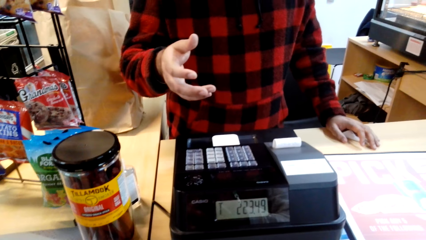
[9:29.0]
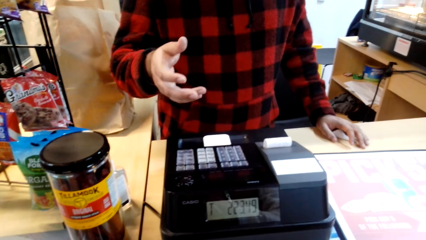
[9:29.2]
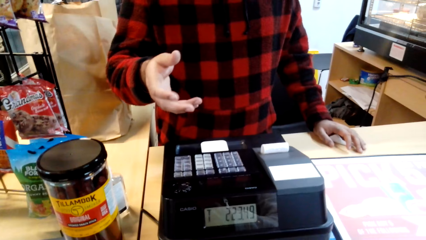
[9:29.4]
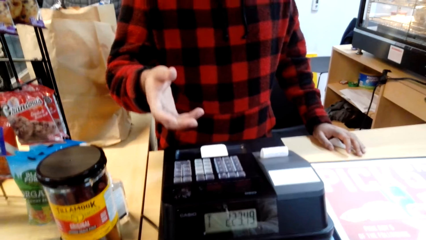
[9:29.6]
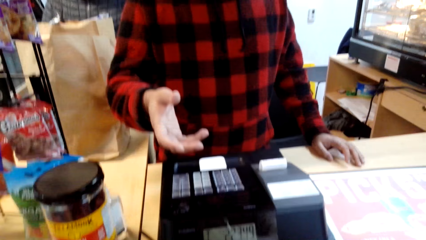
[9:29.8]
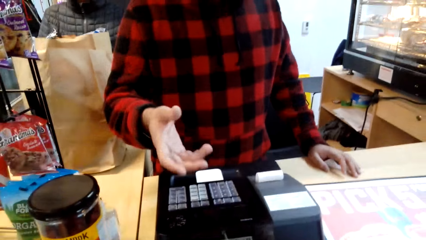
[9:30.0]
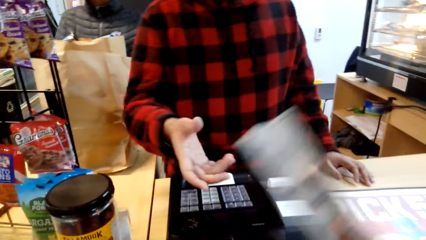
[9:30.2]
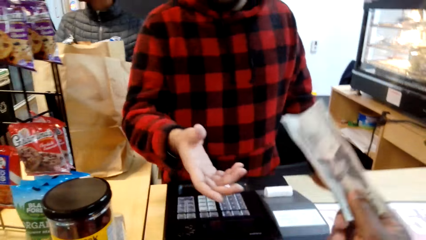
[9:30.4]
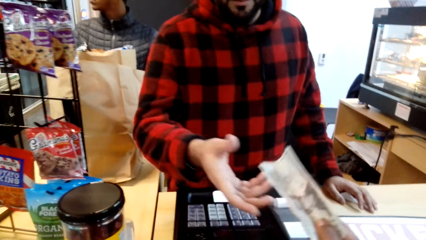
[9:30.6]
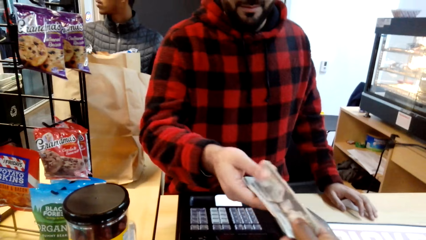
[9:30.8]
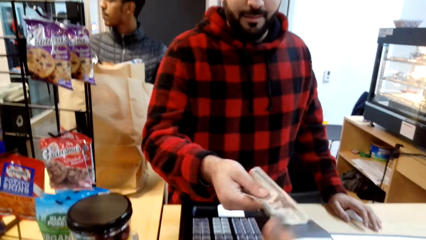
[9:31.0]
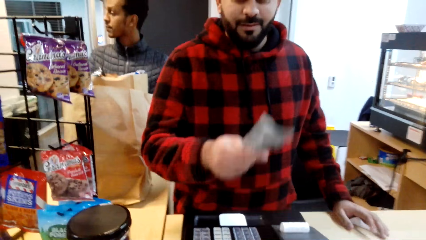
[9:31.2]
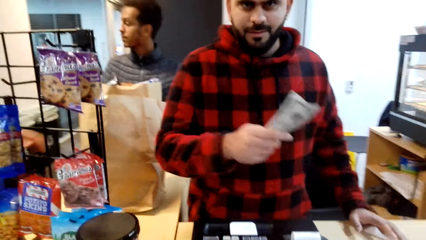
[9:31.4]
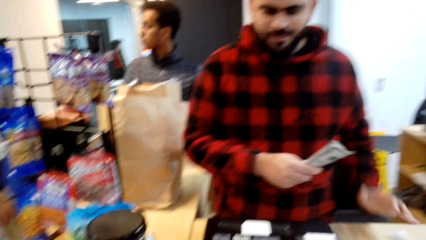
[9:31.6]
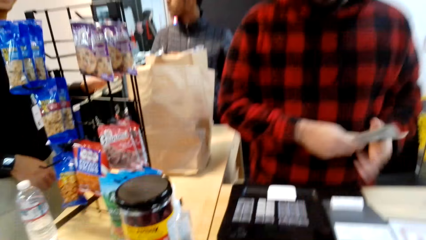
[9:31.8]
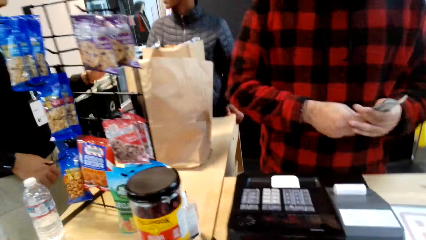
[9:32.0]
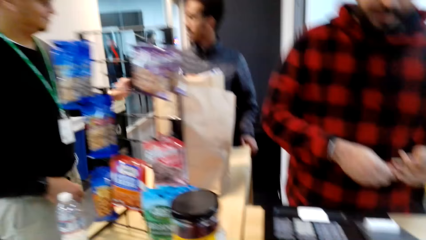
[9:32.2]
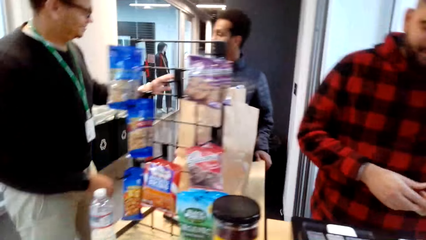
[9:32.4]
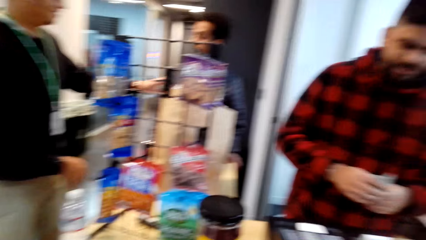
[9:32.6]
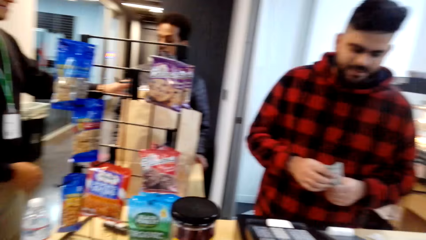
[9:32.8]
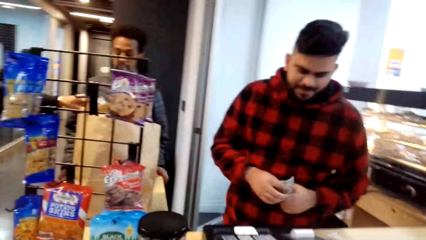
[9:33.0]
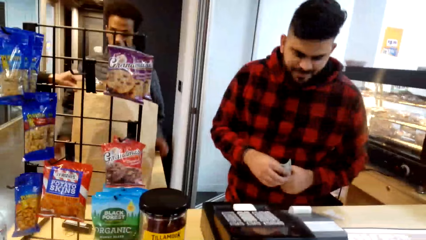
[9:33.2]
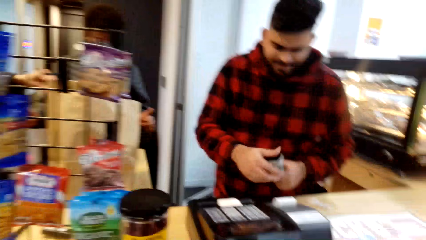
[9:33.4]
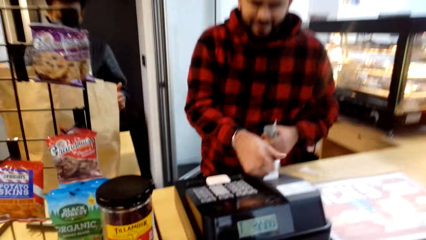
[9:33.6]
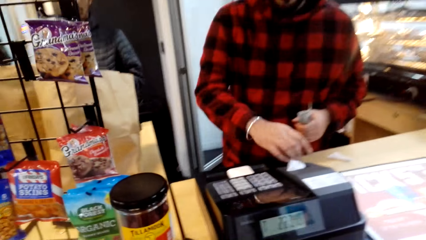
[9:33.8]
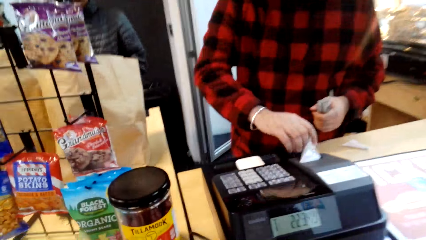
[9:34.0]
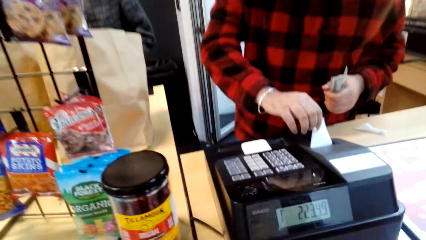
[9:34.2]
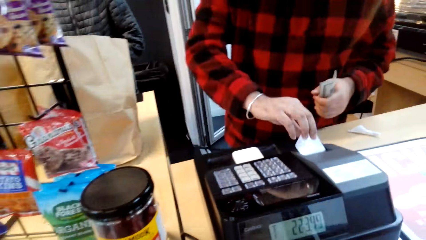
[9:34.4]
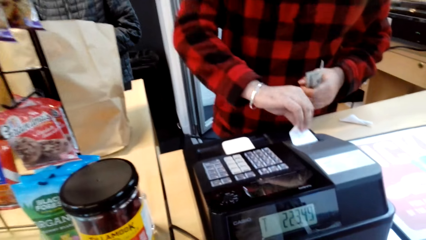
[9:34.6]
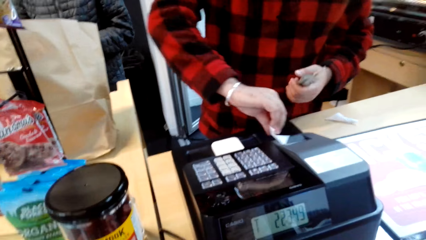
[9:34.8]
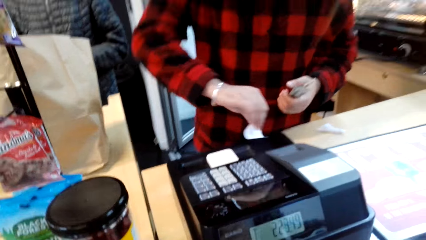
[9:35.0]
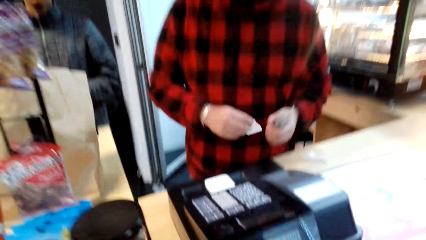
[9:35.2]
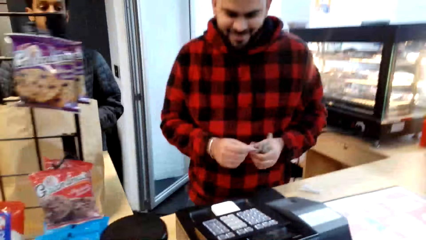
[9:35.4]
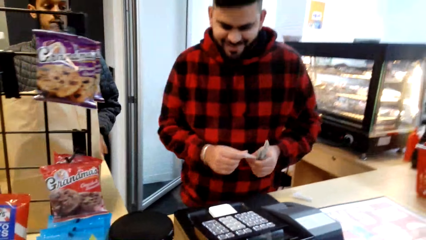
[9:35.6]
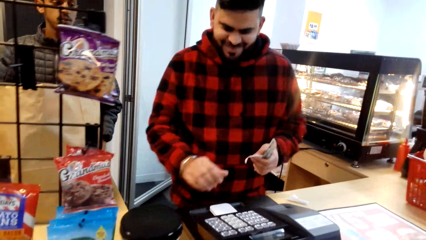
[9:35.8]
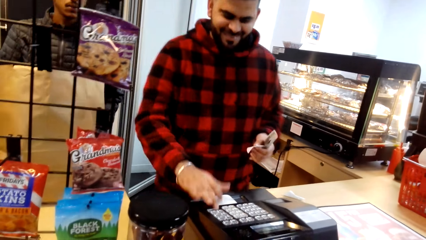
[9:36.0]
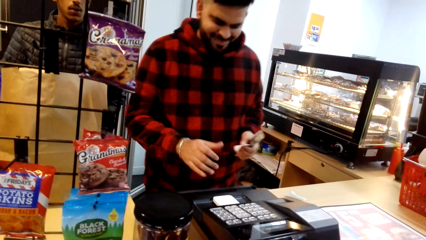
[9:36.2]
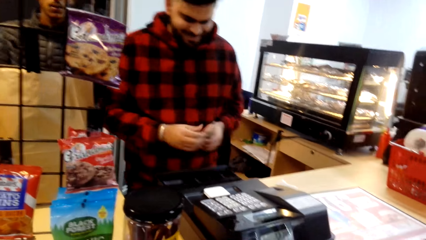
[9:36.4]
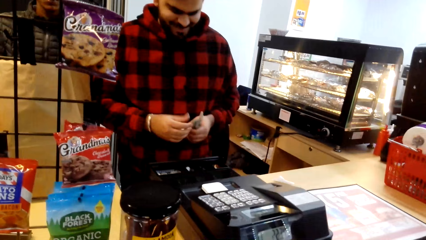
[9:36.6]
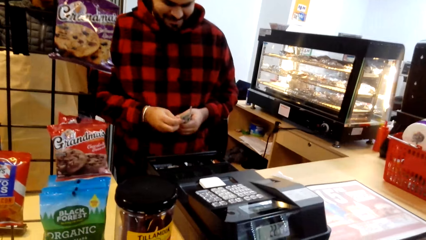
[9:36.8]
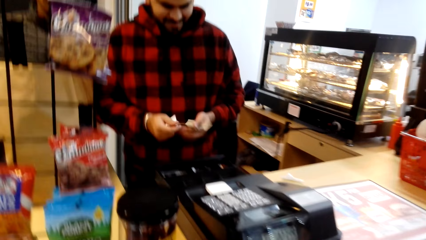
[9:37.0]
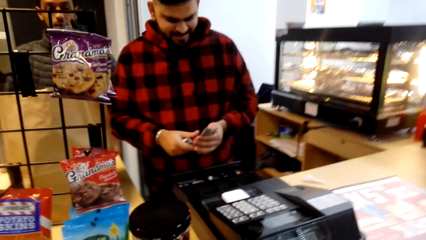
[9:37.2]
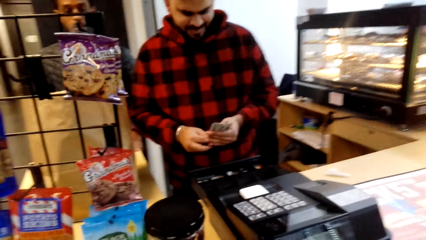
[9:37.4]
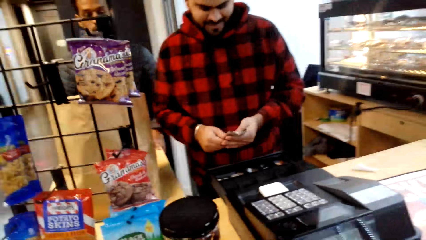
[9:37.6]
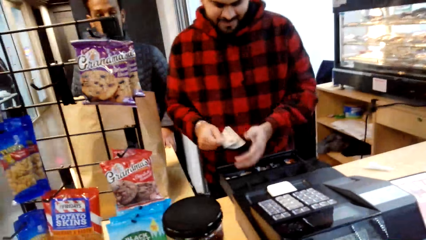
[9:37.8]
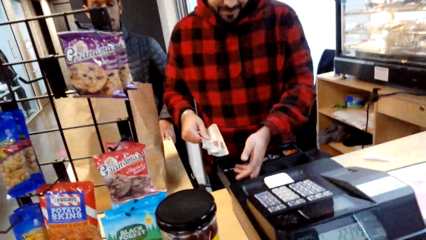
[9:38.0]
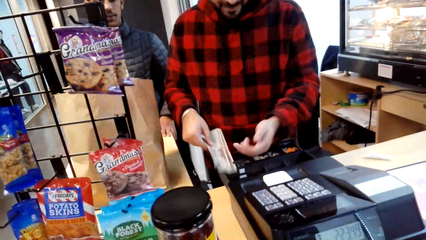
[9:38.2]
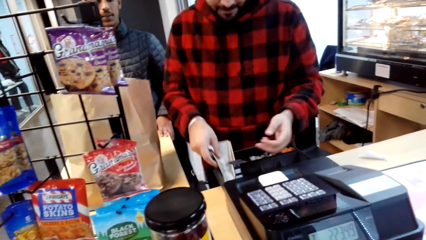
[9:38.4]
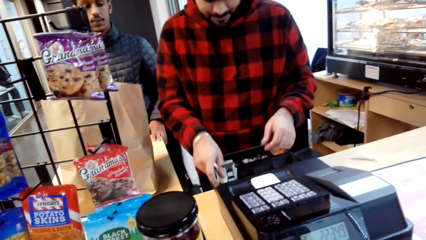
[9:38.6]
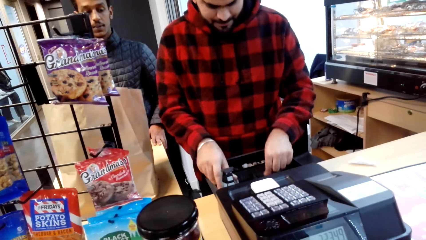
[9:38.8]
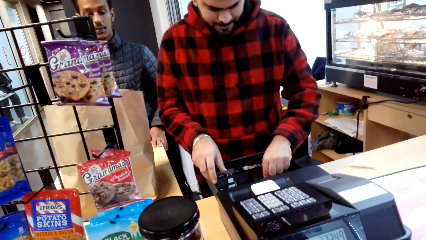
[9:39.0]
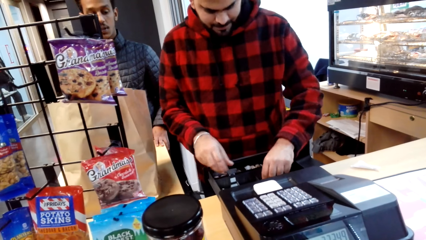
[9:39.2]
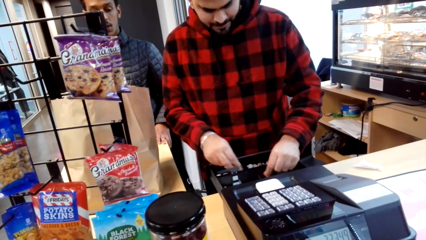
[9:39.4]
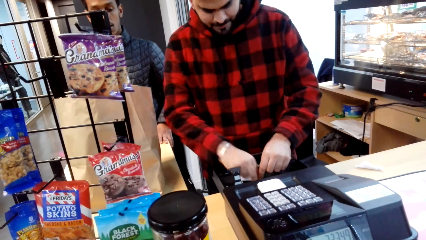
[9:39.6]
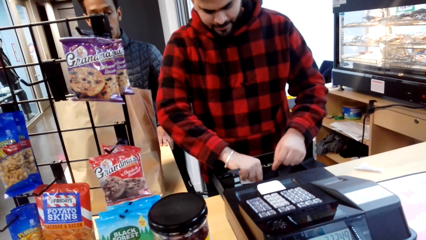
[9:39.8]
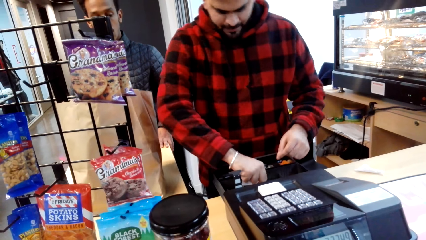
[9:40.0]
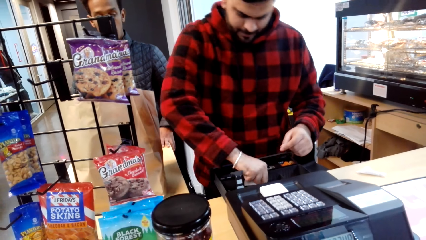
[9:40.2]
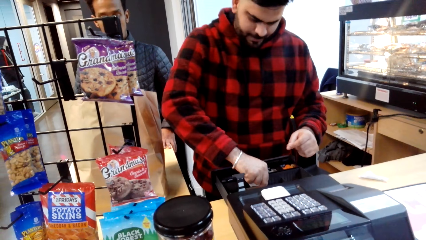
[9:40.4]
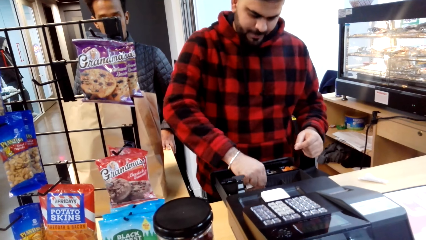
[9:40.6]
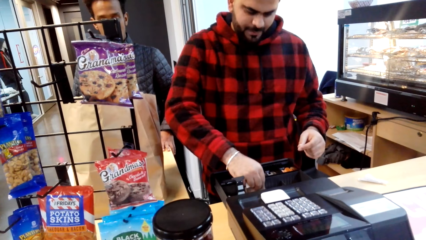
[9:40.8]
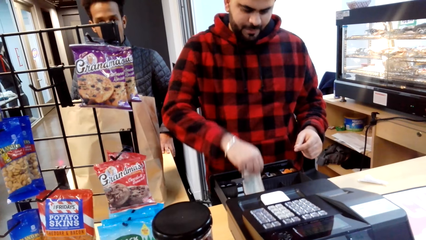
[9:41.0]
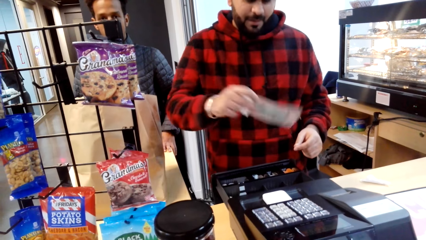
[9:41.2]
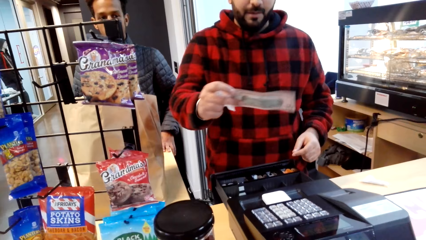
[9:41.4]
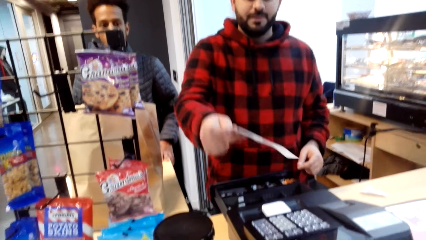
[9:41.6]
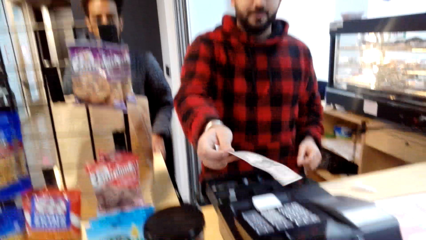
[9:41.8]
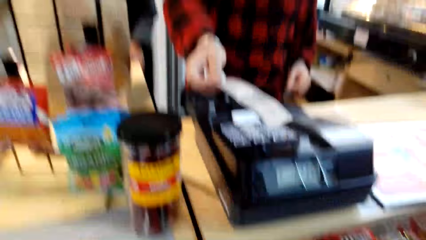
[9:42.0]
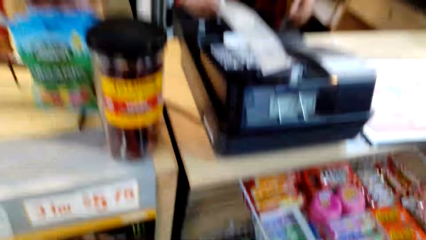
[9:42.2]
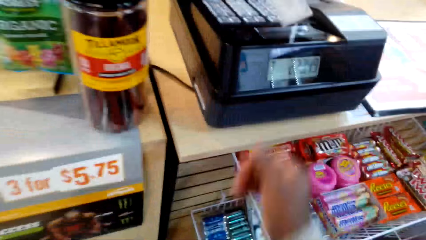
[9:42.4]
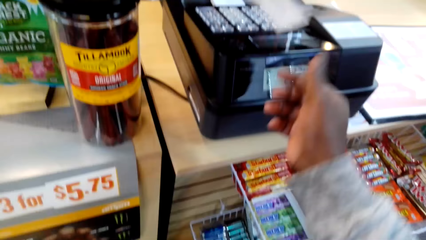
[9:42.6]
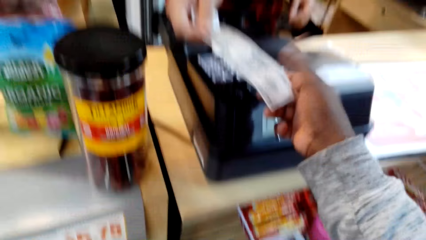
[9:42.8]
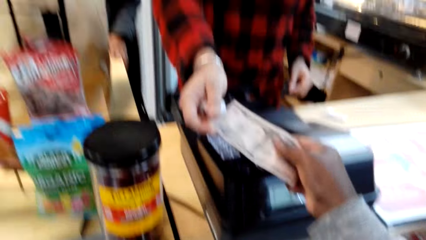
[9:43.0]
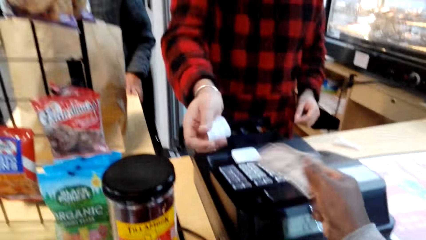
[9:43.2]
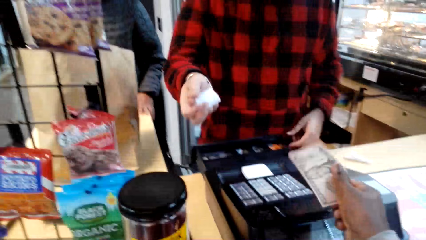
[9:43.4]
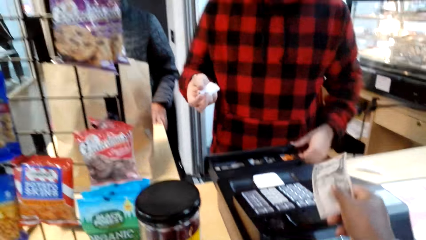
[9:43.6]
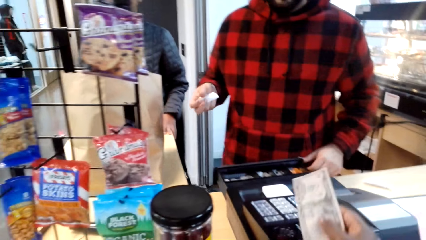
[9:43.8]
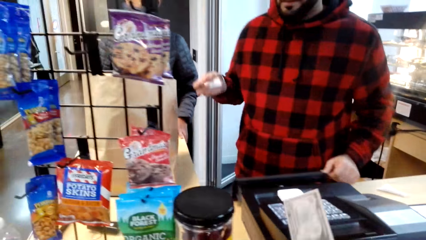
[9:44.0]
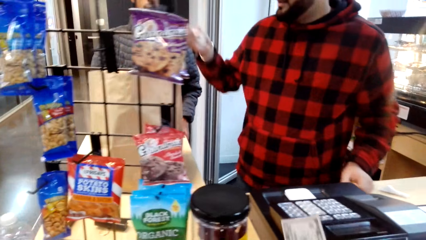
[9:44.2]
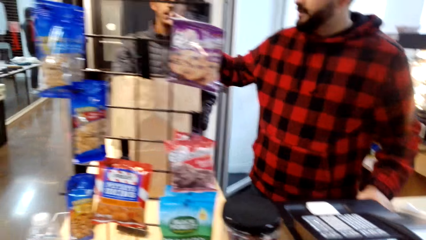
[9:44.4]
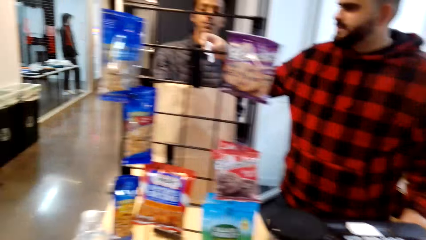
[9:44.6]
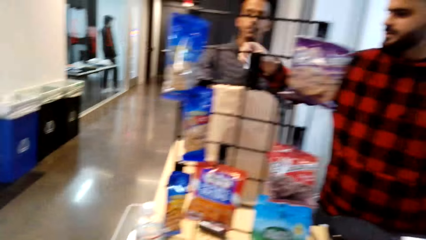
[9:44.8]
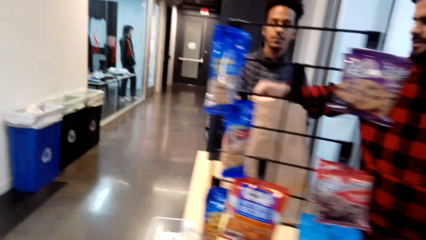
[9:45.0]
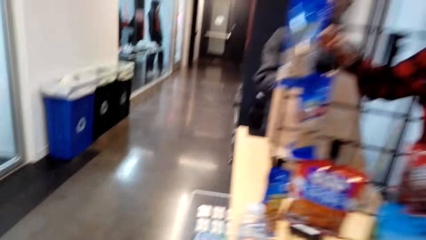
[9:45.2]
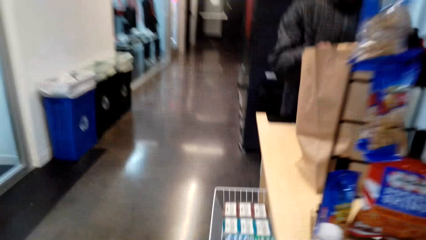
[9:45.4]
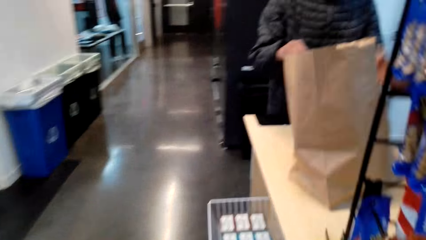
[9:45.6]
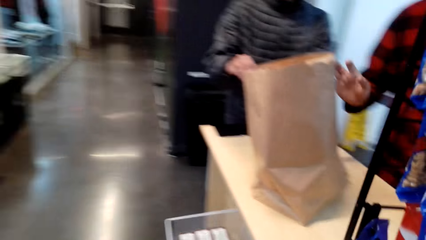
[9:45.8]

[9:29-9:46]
The camera wearer gives the cashier money. They converse with the cashier. The cashier puts money in the billing machine. The camera wearer receives a receipt from the cashier. They take money from the cashier.
